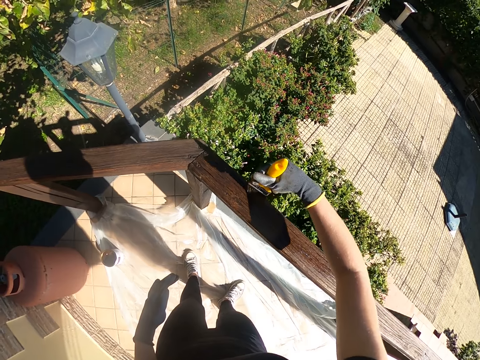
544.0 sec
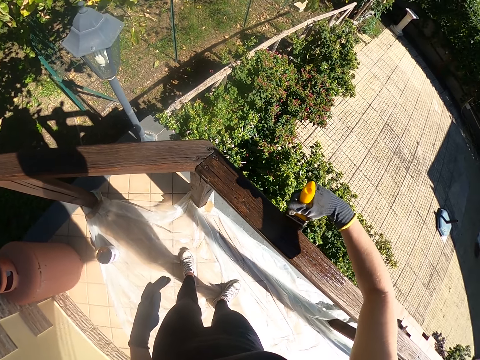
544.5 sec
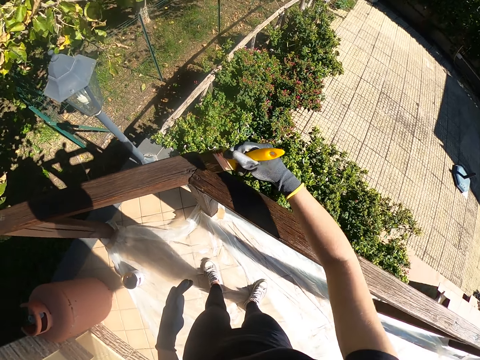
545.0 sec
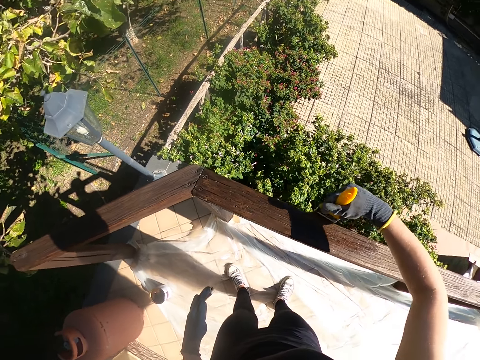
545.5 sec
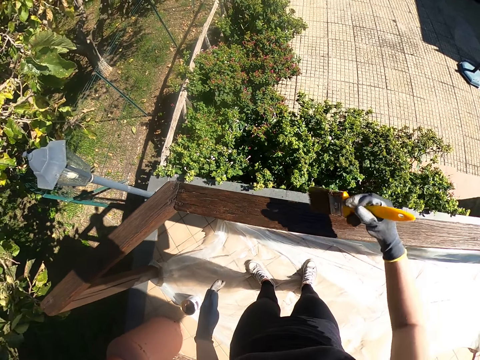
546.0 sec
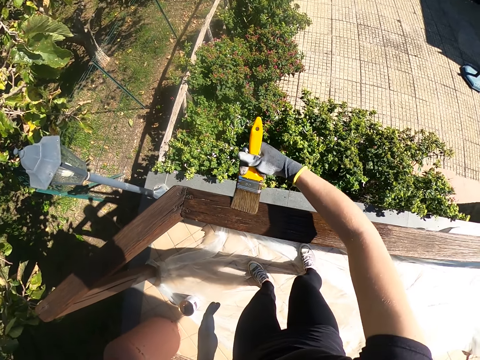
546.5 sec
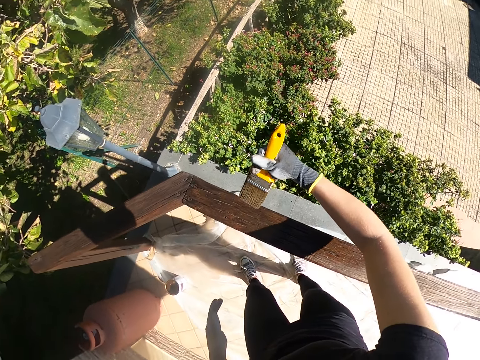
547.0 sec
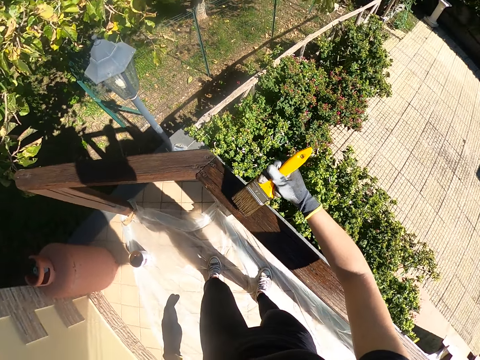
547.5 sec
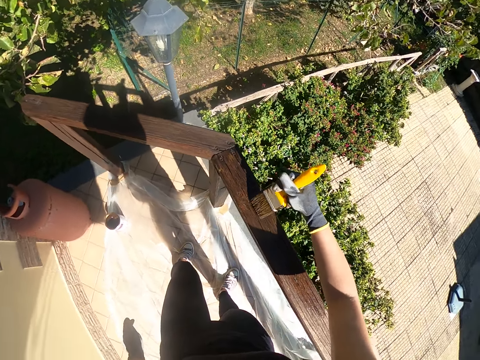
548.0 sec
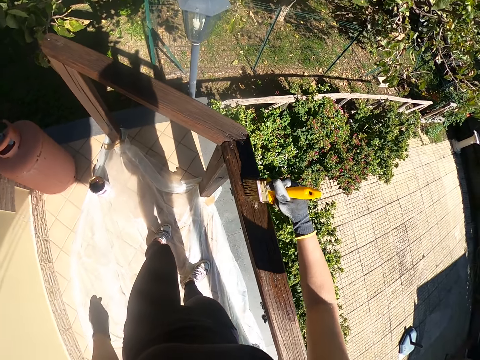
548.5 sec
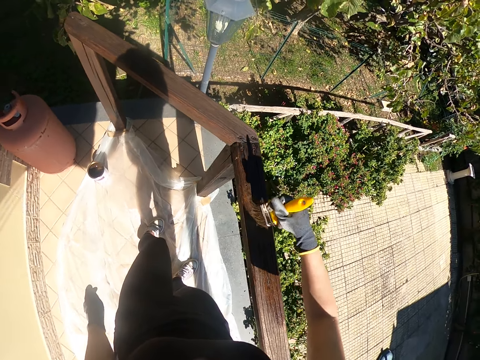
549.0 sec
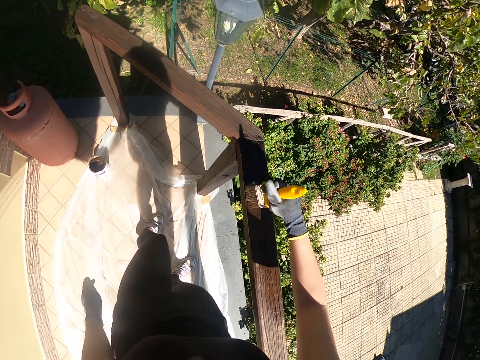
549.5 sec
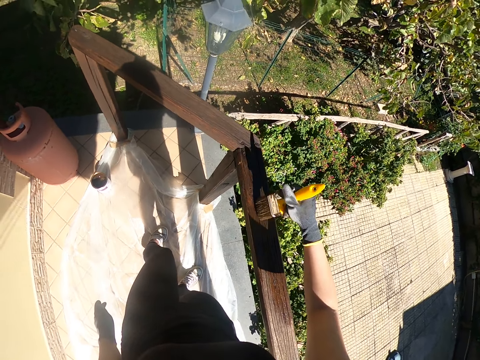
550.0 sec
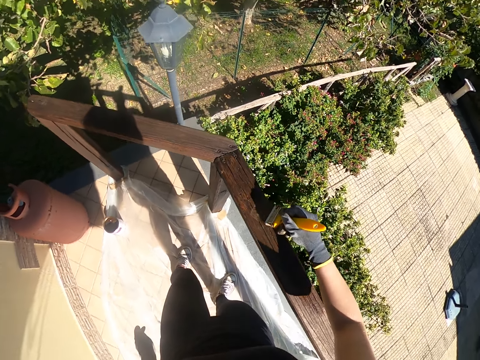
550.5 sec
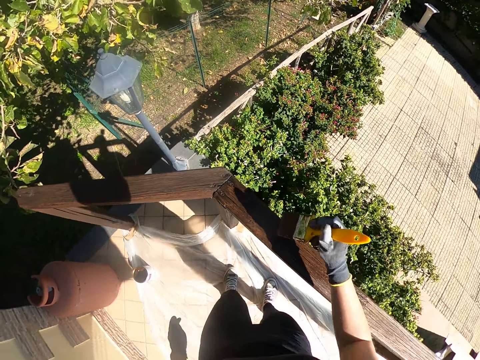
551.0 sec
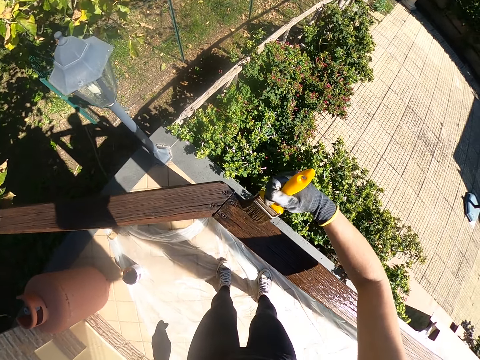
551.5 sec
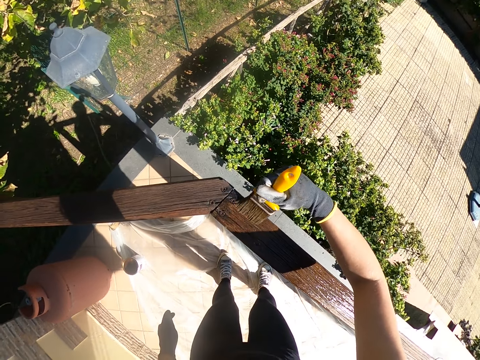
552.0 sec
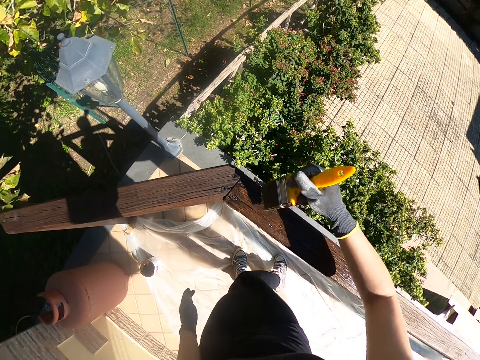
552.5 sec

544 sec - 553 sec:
The camera wearer paints a side of the crossbar. They paint the top part of the crossbar.

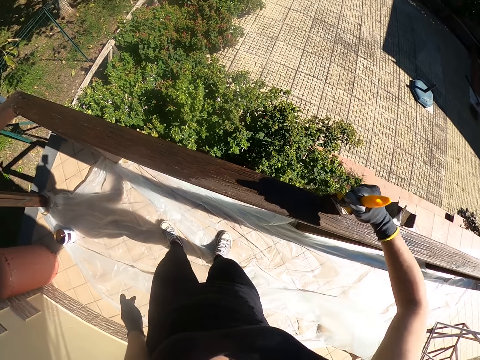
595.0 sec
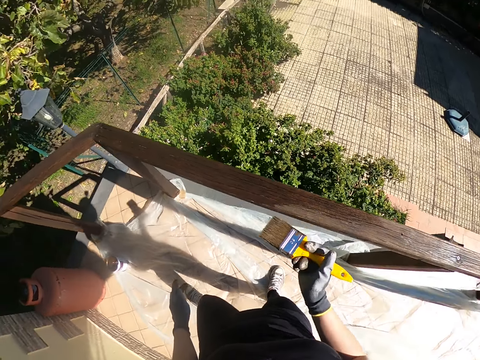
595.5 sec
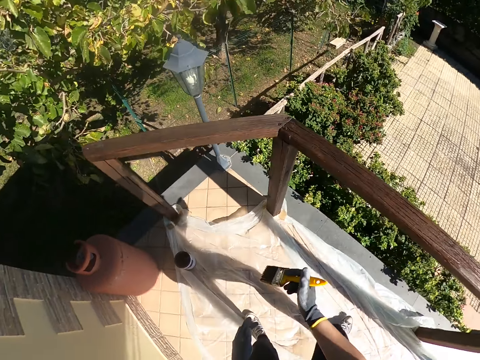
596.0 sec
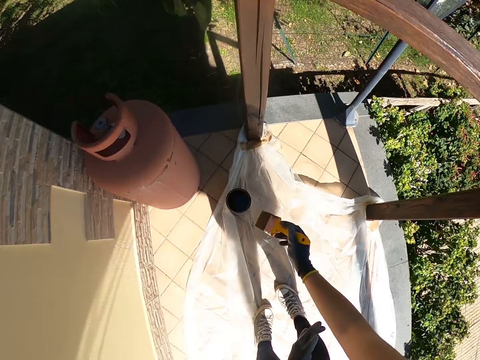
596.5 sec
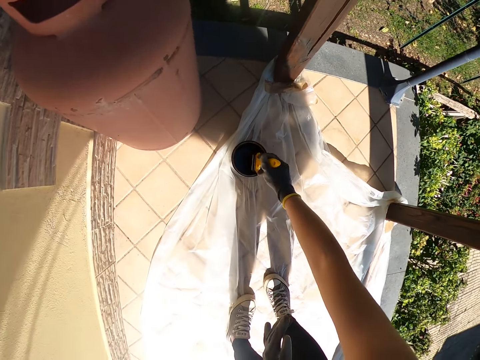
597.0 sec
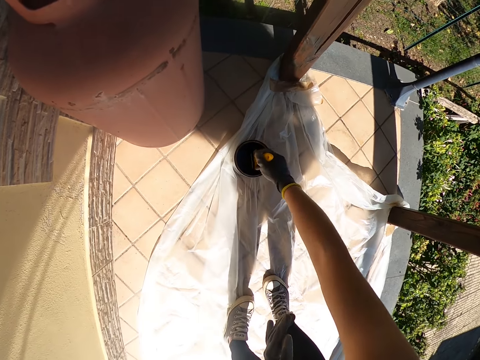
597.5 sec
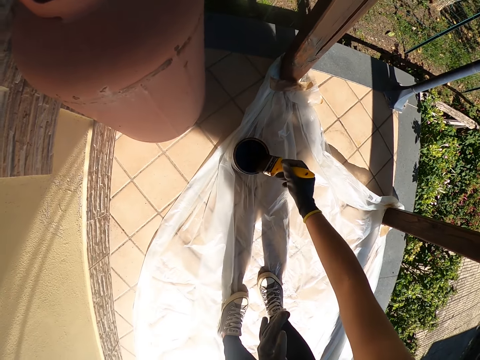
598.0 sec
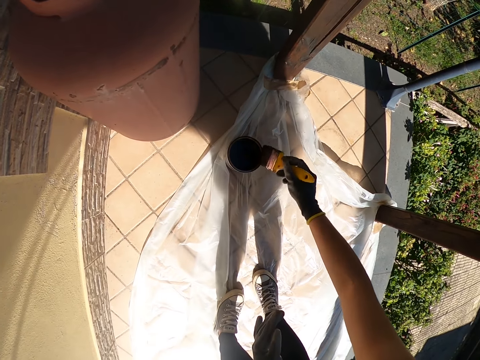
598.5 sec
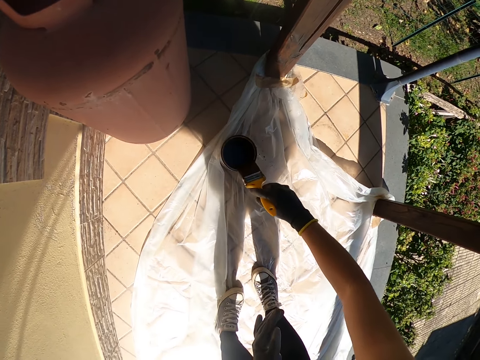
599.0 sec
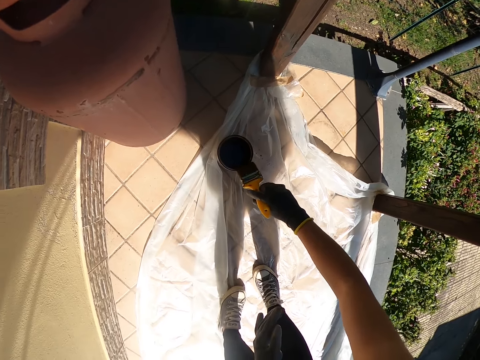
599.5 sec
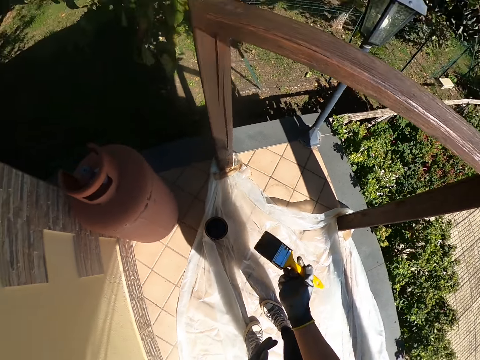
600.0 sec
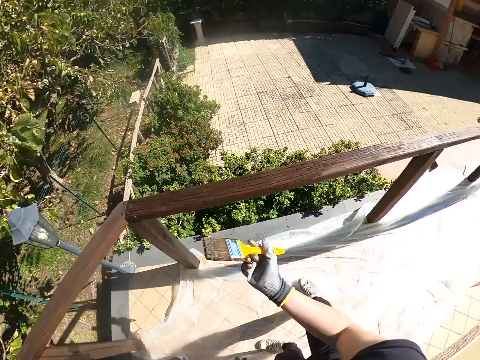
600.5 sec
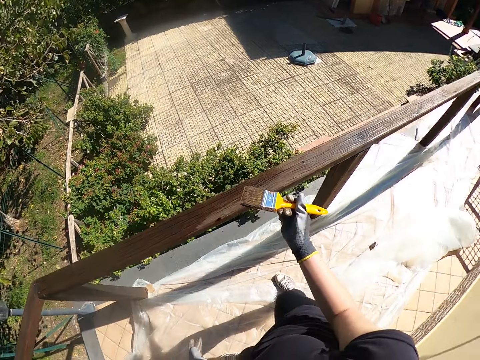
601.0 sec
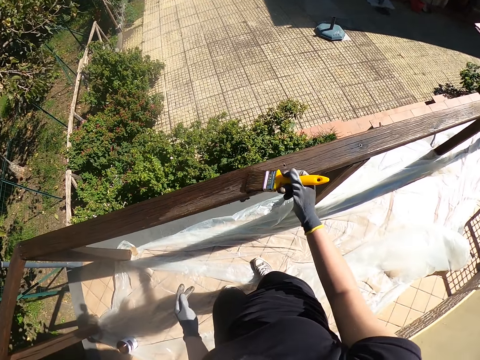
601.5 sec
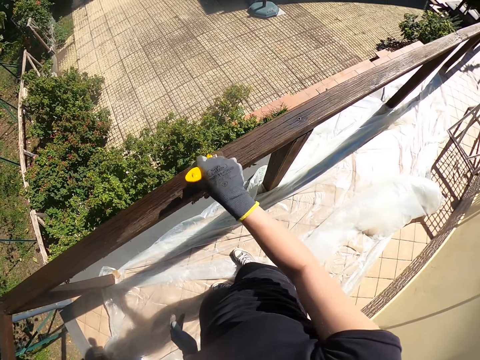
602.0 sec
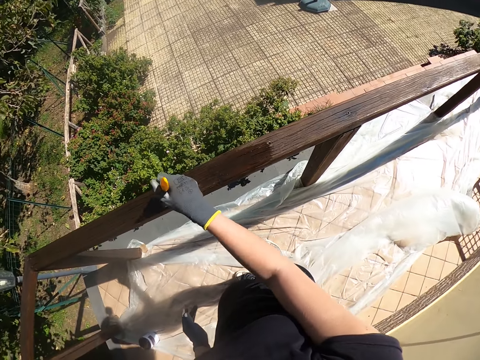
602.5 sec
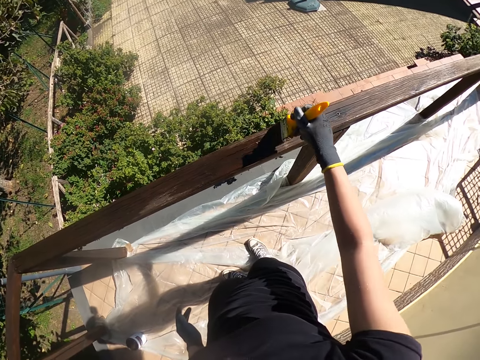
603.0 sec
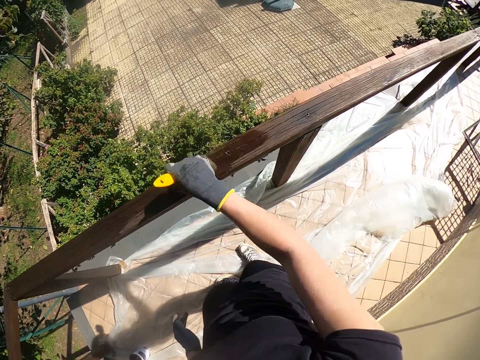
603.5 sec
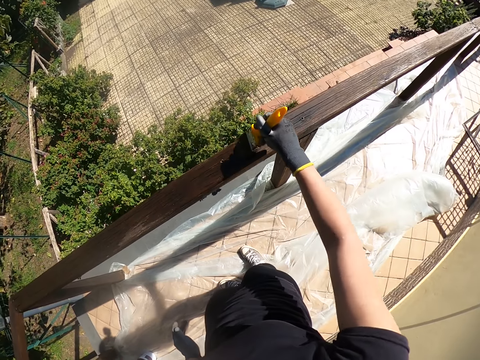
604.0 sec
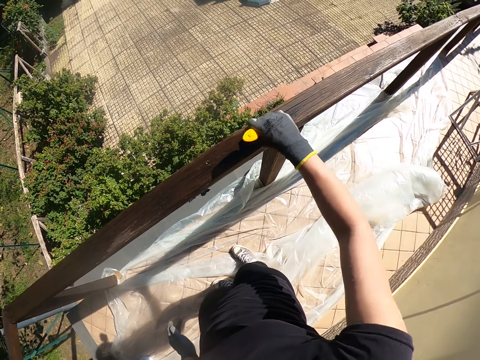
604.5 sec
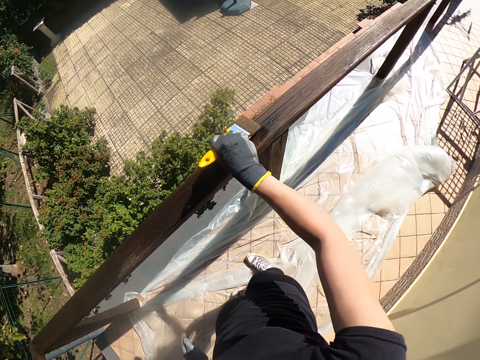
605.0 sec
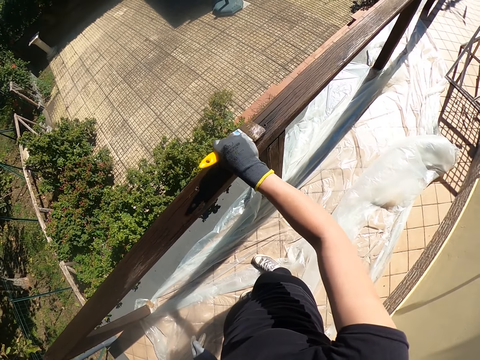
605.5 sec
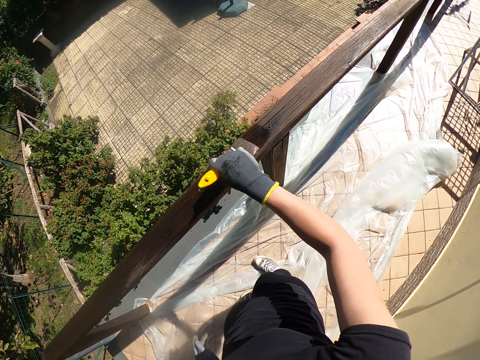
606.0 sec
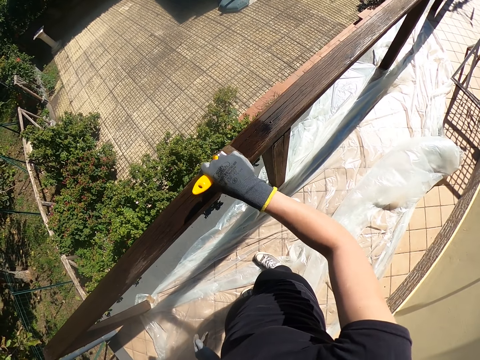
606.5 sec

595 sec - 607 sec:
The camera wearer dips the brush into the paint can. They wipe the brush on the container. They paint the handrail.

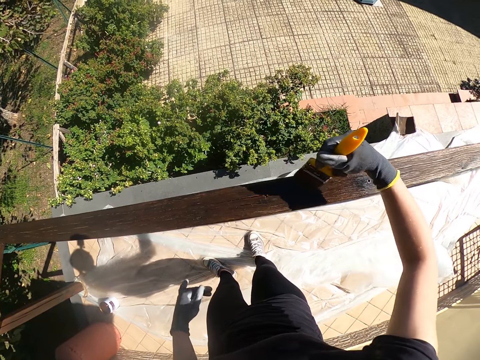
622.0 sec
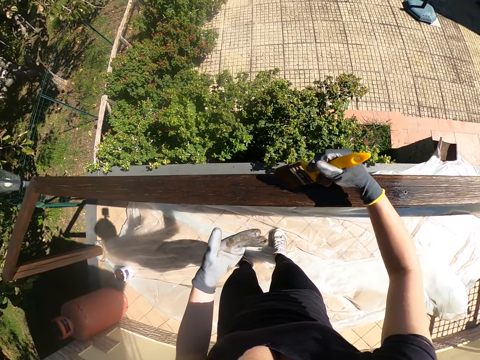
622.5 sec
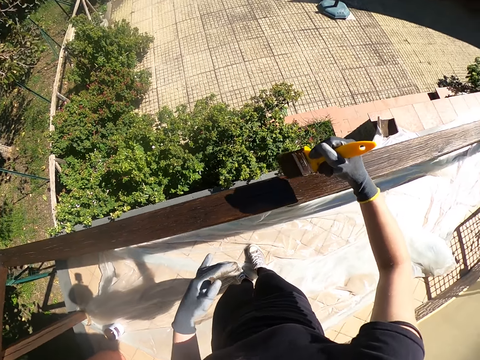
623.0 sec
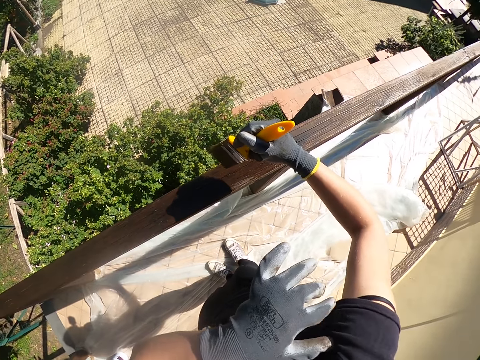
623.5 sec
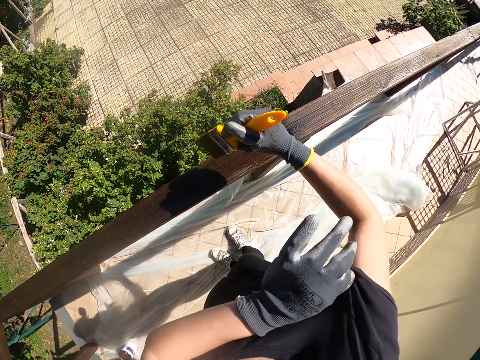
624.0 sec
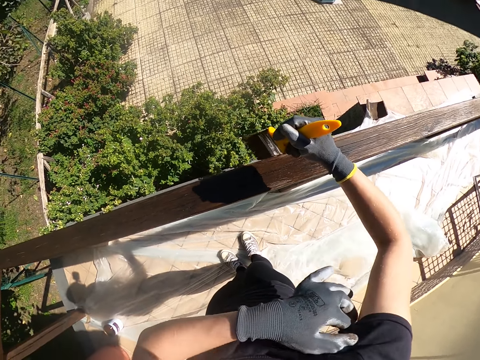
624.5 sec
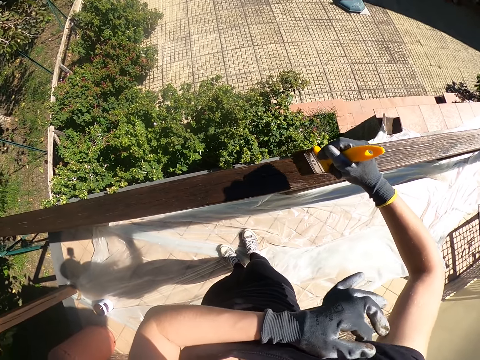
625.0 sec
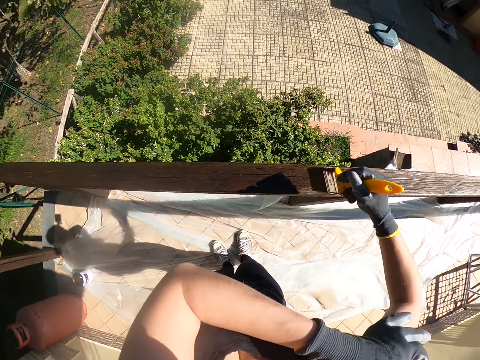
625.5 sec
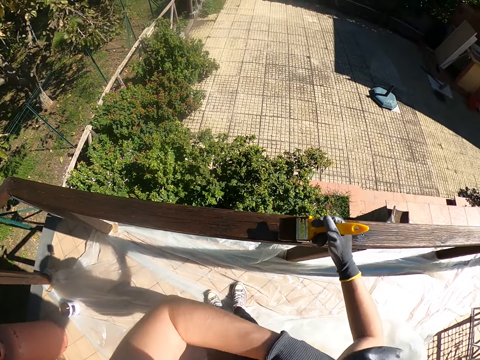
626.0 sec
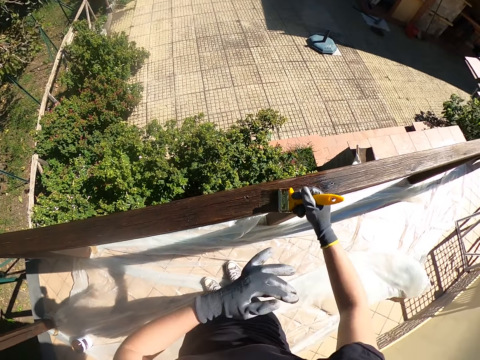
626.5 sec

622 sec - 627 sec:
The camera wearer adjusts their cloth. They touch their sleeves. They paint the wood.
